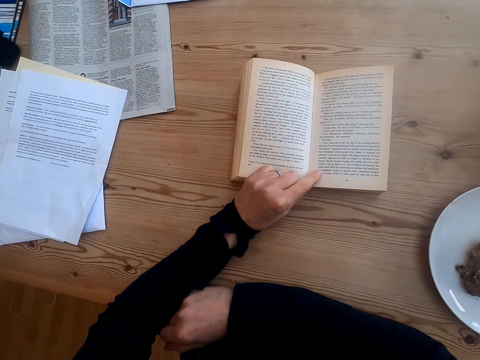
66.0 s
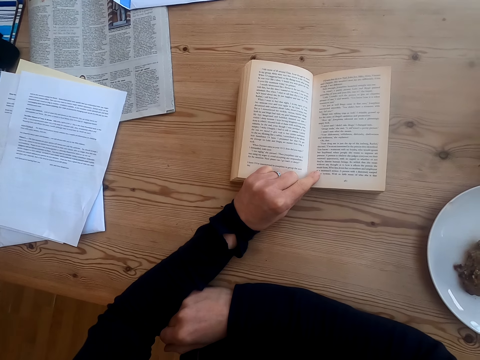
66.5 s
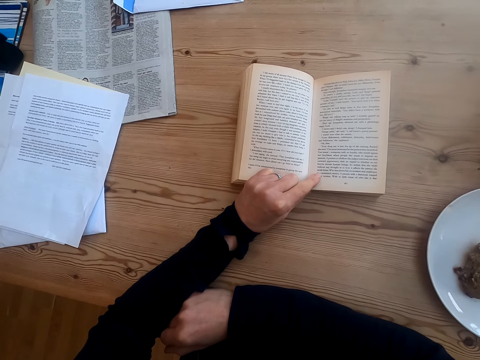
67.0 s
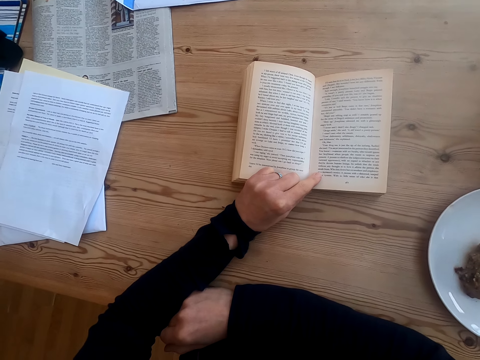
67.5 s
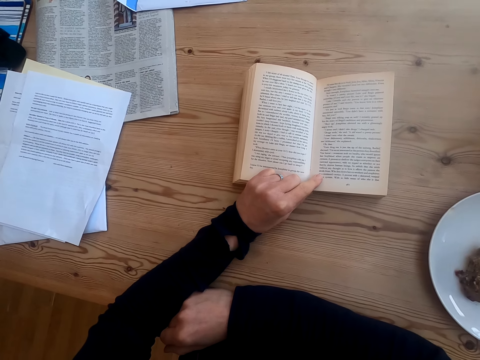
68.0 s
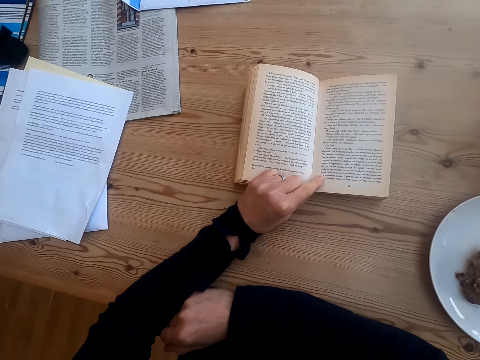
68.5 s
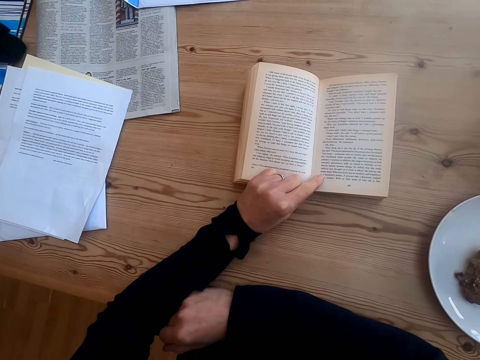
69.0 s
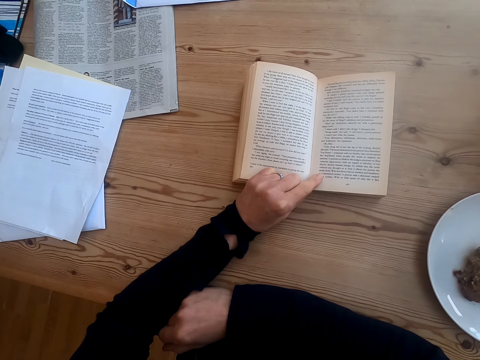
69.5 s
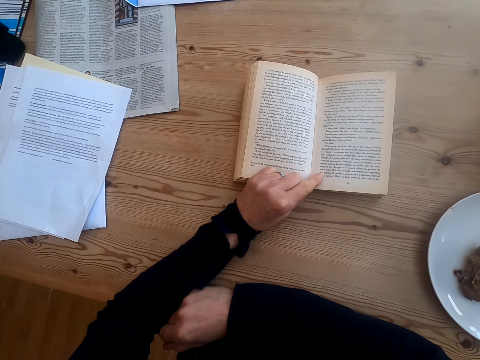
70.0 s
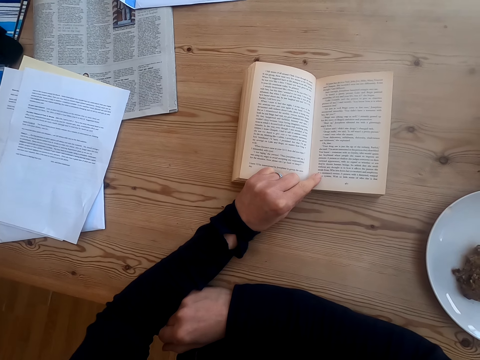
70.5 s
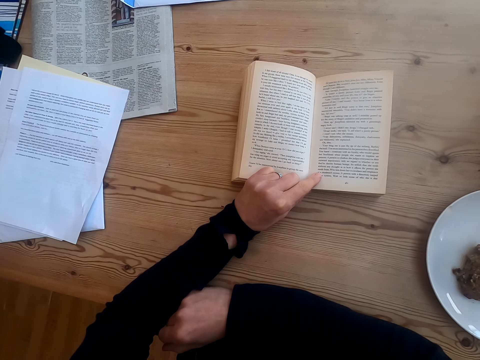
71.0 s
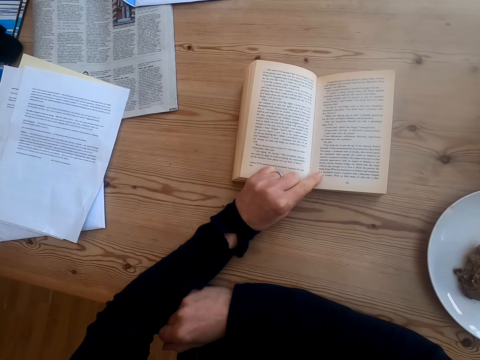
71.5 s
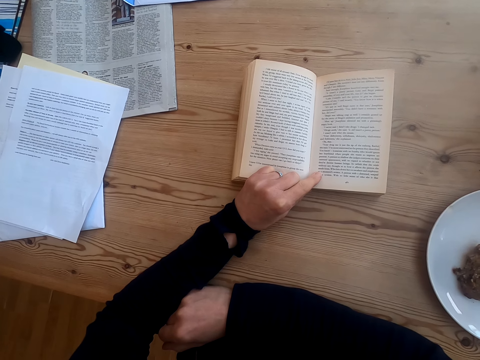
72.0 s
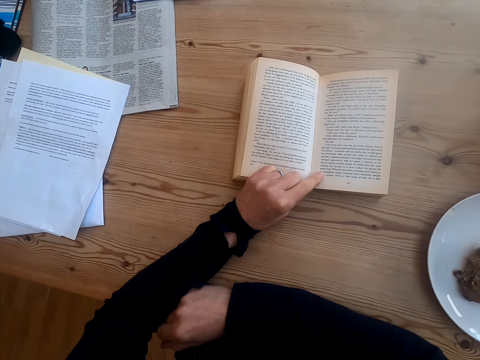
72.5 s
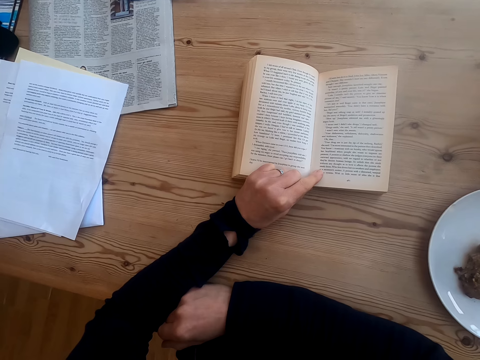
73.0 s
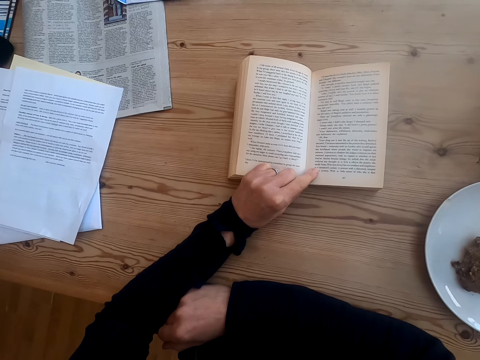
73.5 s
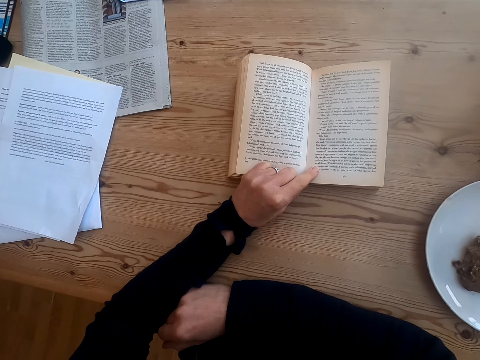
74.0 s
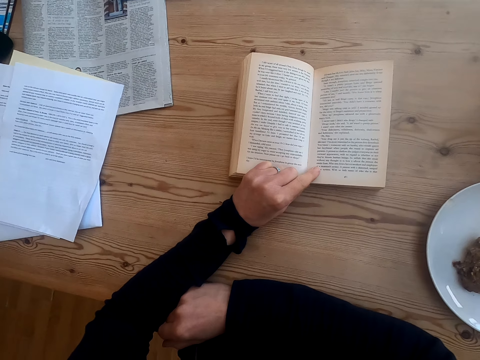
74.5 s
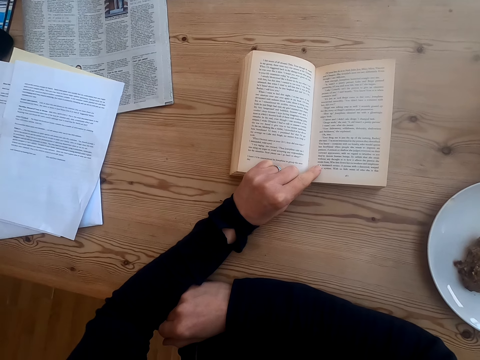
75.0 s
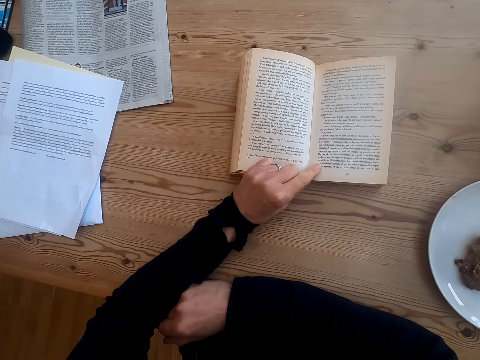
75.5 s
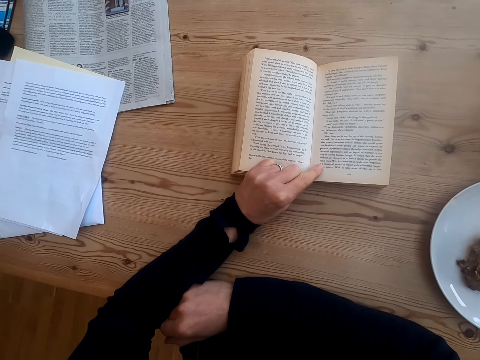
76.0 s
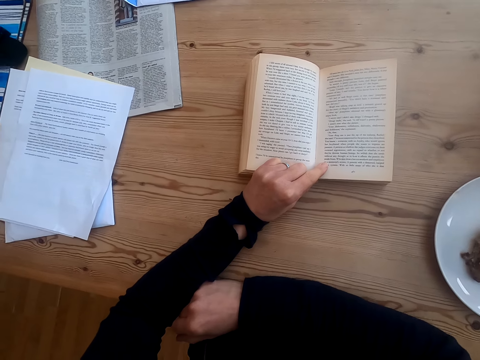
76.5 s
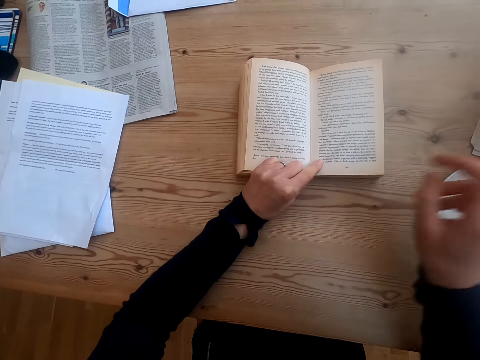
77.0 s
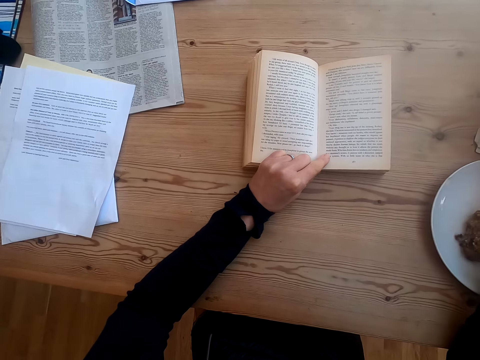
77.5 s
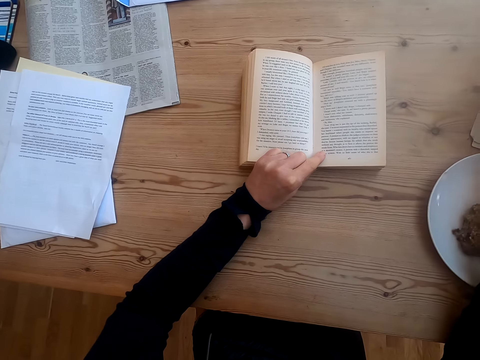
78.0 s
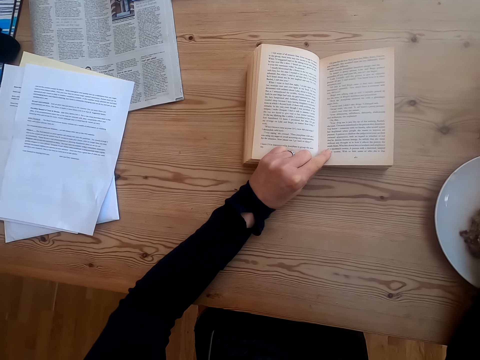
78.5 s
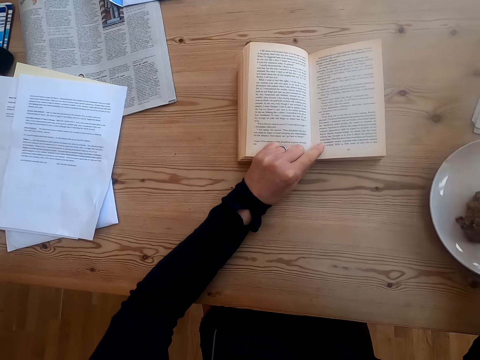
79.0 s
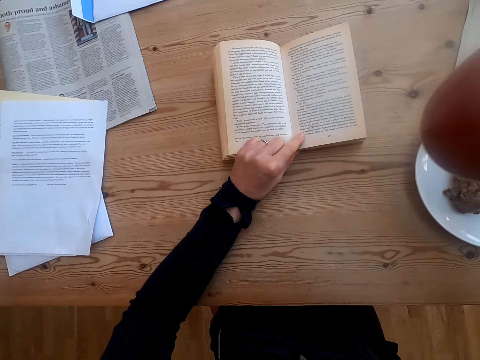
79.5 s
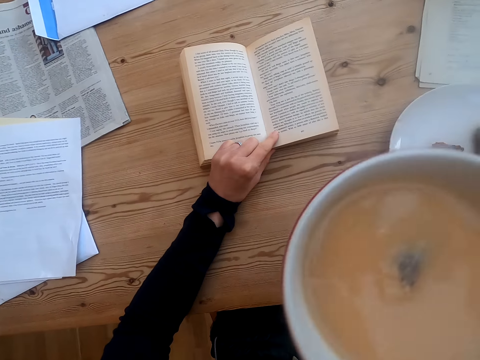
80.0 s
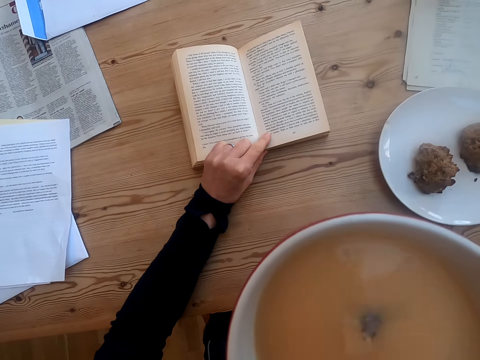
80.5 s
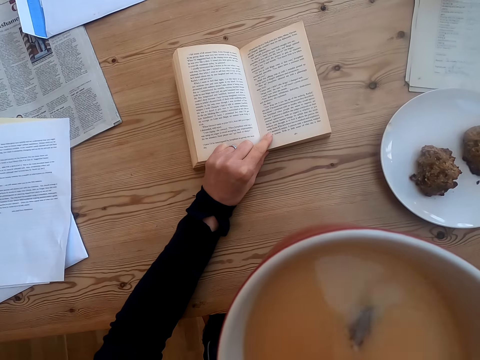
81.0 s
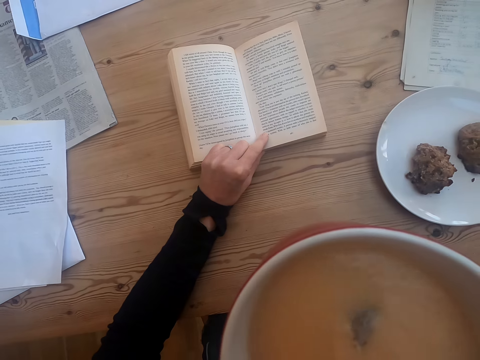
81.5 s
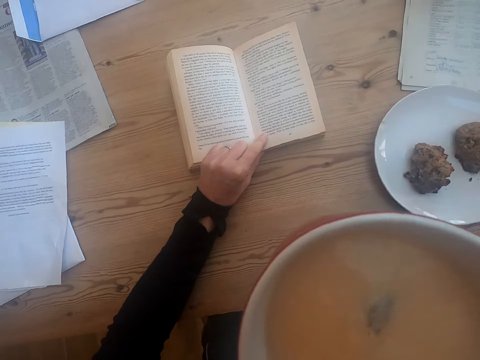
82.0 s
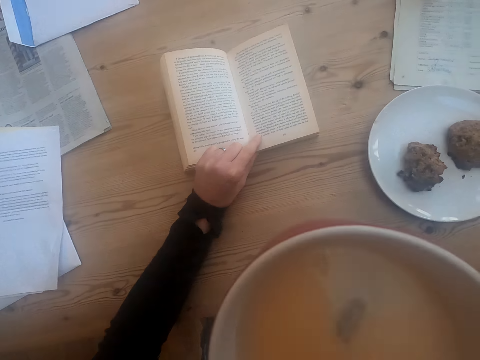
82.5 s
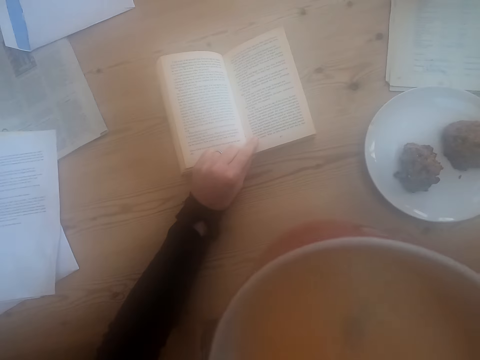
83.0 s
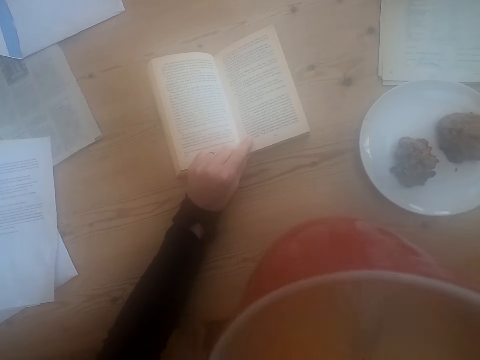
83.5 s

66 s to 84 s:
The camera wearer moves a hand. They pick up a cup of tea on the table. They drink the tea.

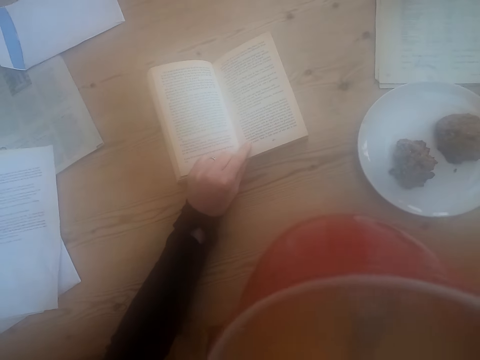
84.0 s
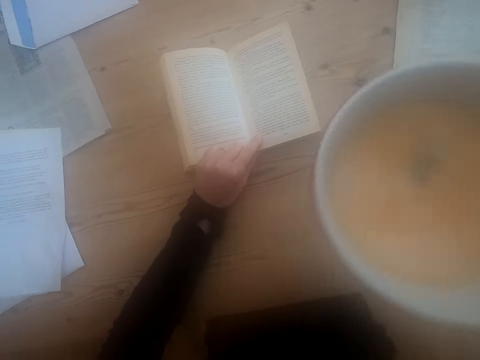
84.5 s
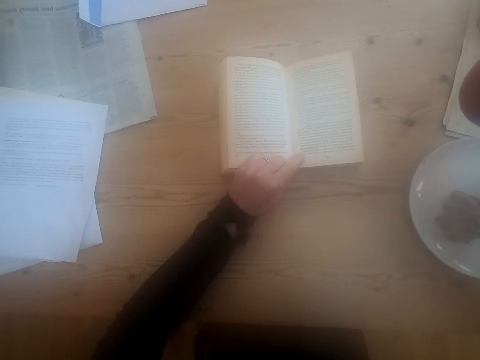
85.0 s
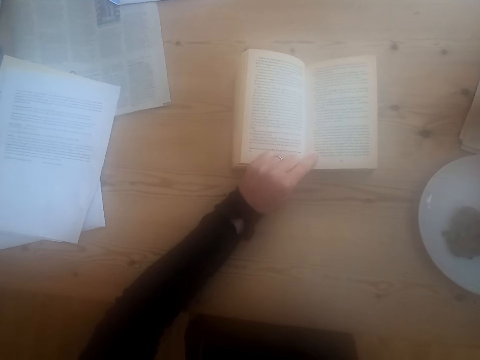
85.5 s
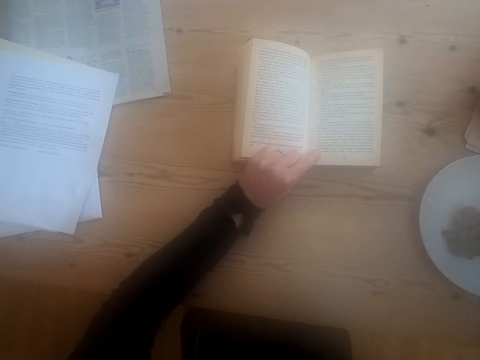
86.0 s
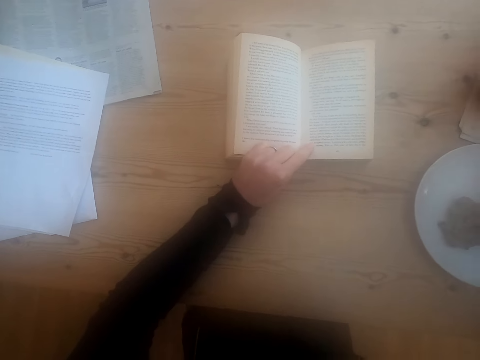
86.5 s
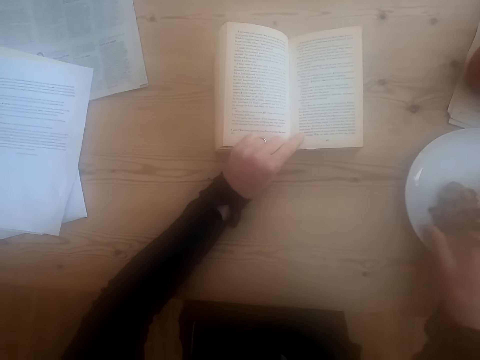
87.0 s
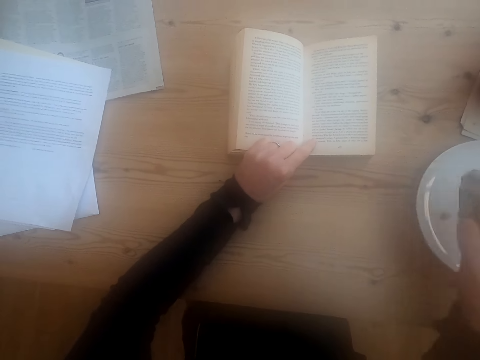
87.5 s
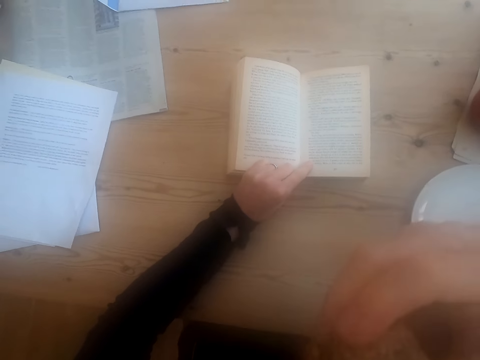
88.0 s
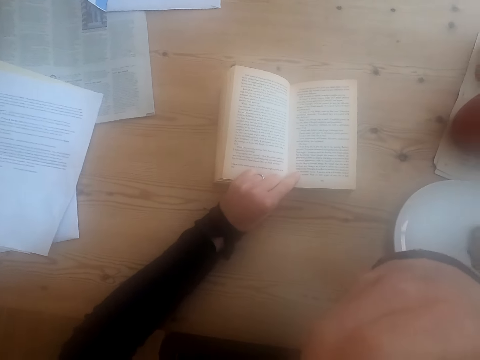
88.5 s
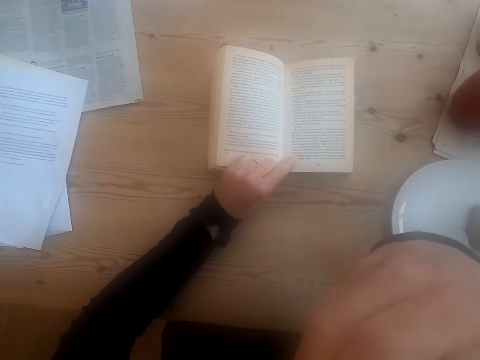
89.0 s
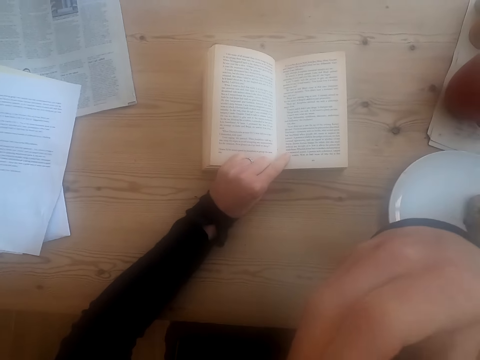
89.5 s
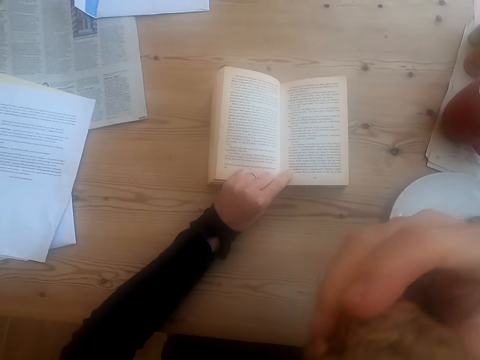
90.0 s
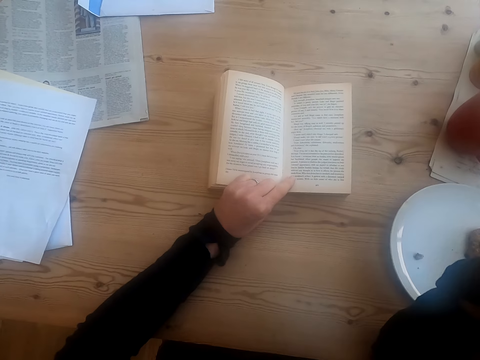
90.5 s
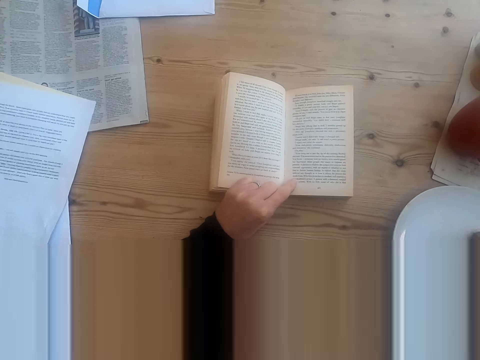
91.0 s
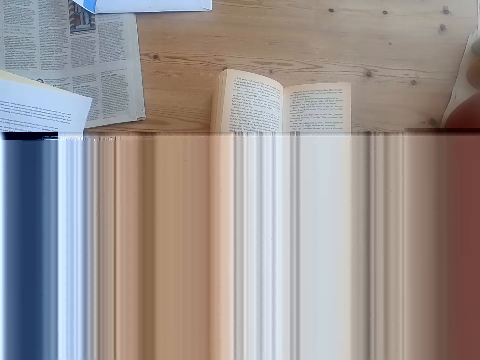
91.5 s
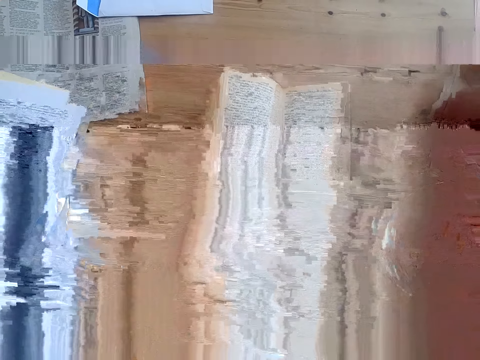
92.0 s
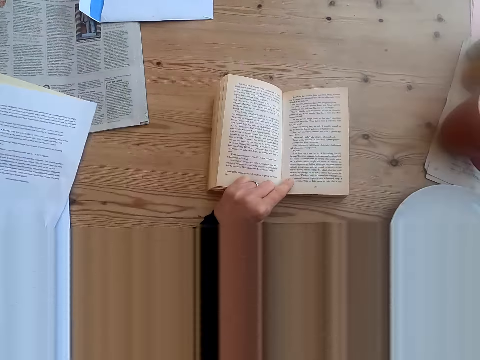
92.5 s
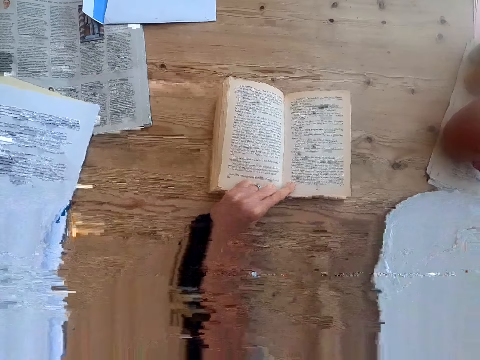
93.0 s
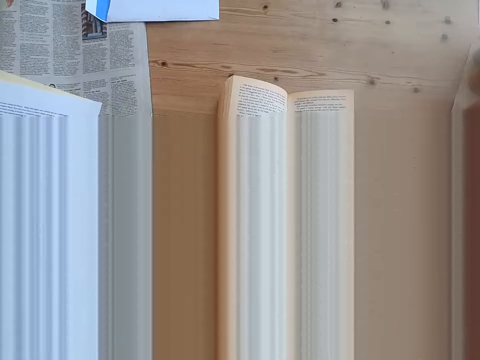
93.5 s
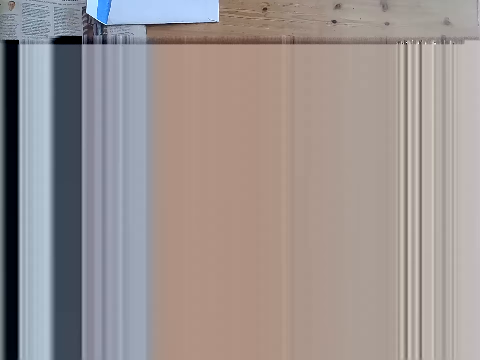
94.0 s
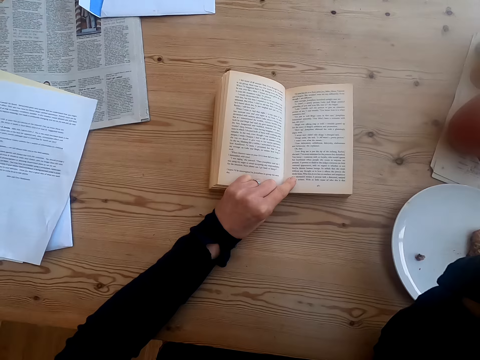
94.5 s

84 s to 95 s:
The camera wearer puts the cup of tea on the table. They pick up food on the plate. They bite a piece. They read a book.
